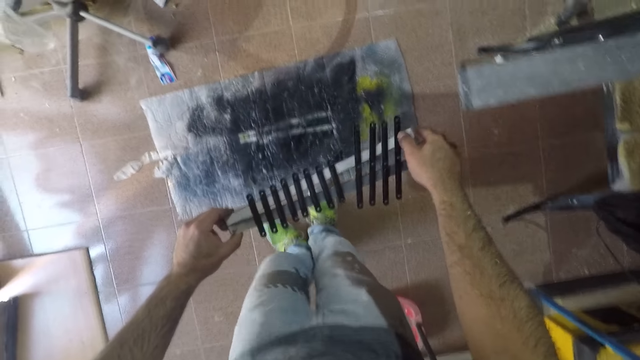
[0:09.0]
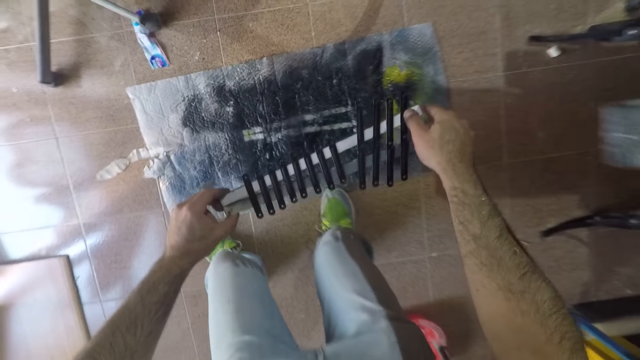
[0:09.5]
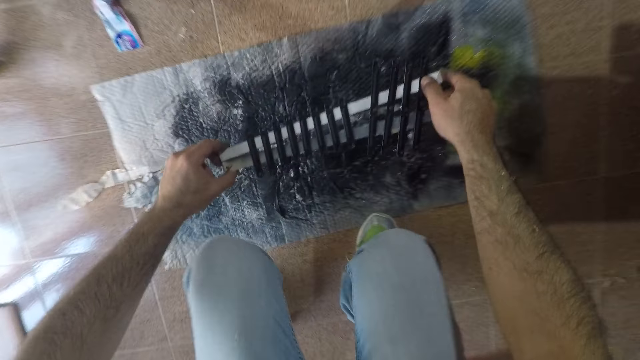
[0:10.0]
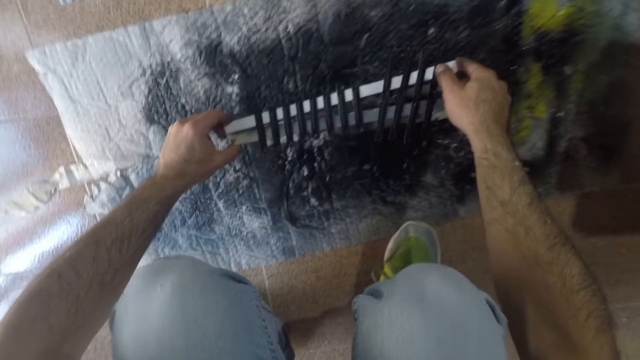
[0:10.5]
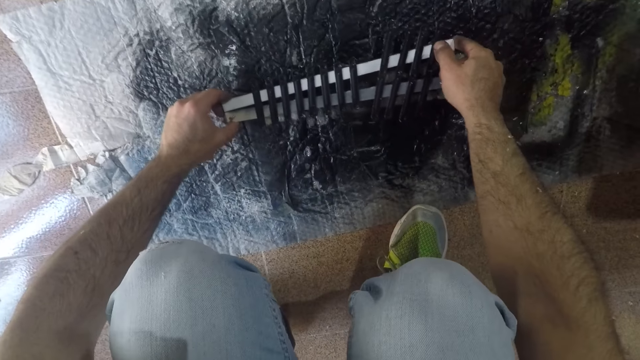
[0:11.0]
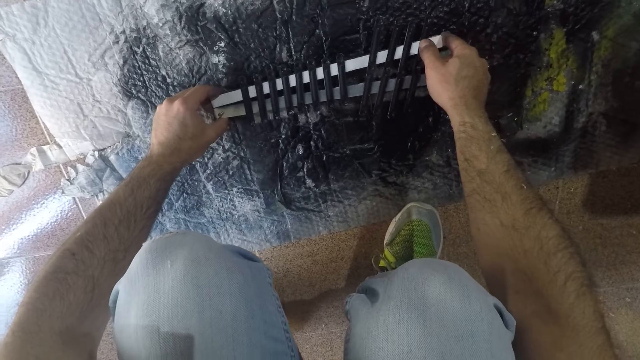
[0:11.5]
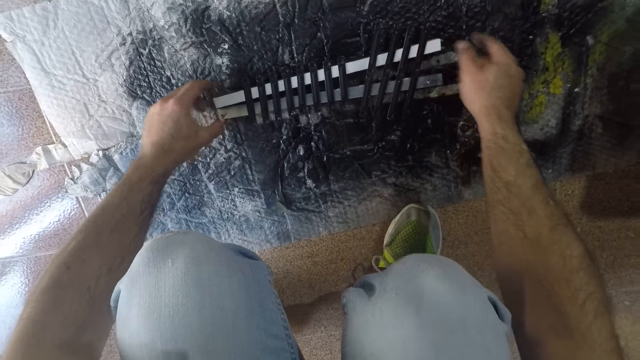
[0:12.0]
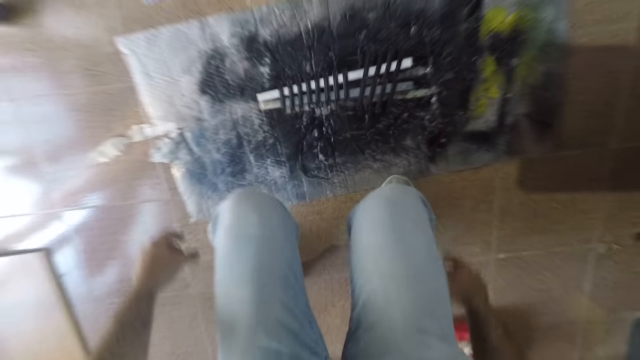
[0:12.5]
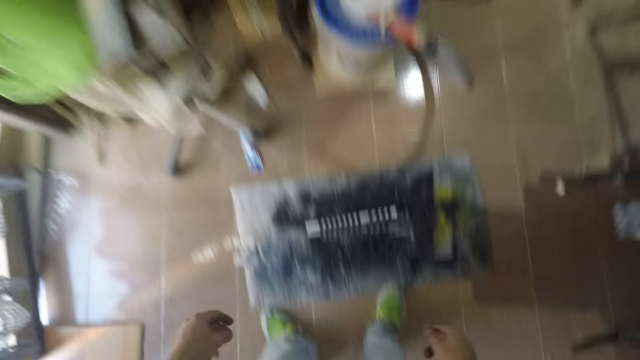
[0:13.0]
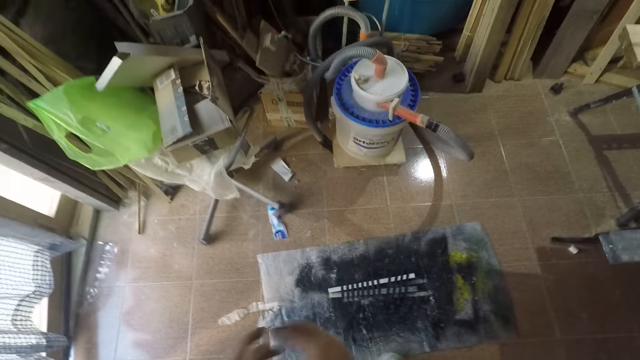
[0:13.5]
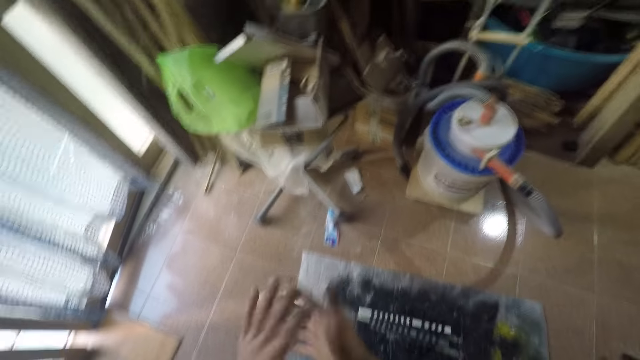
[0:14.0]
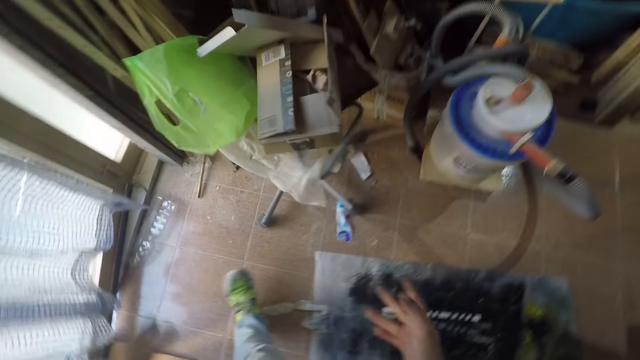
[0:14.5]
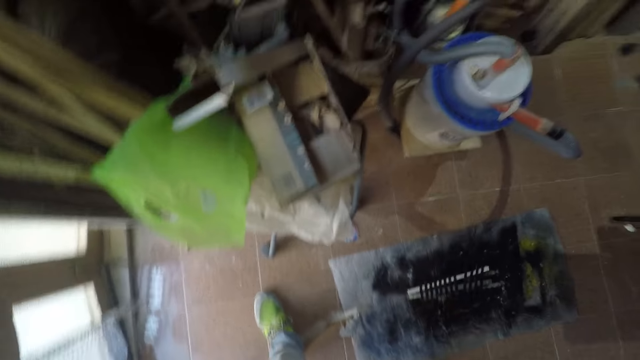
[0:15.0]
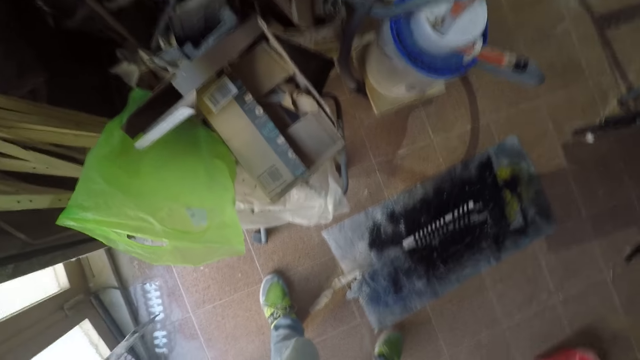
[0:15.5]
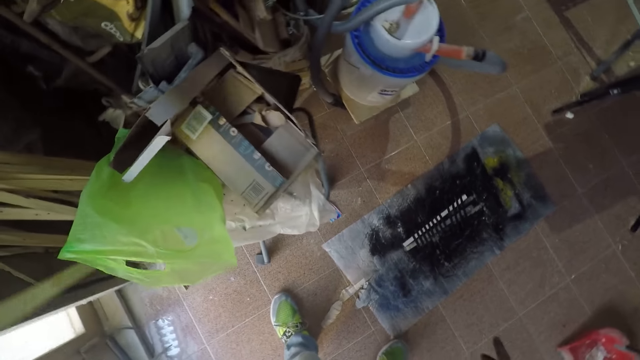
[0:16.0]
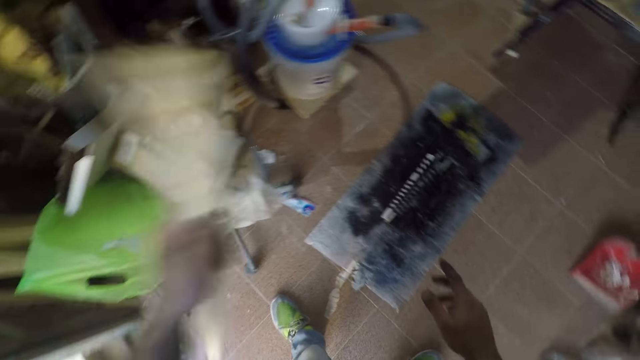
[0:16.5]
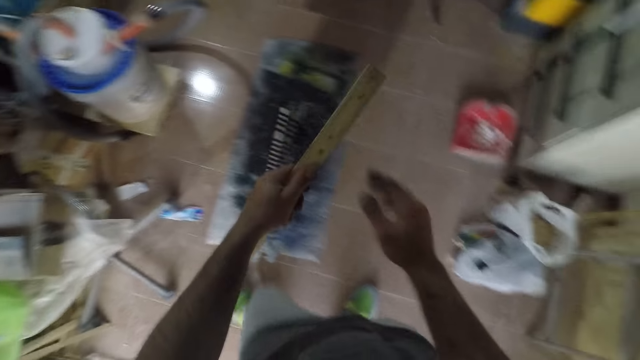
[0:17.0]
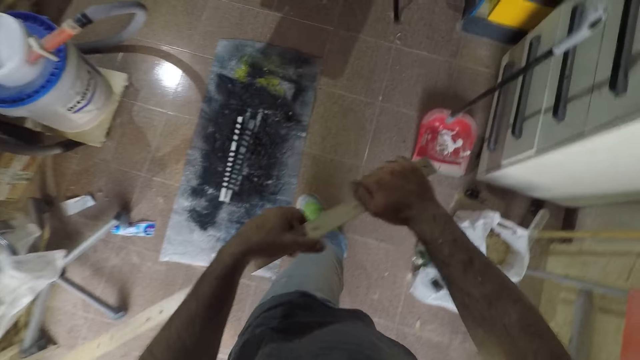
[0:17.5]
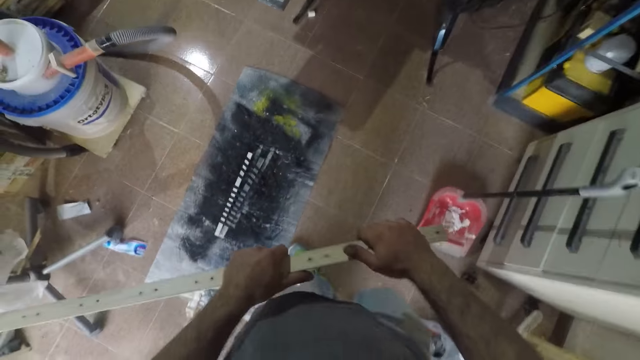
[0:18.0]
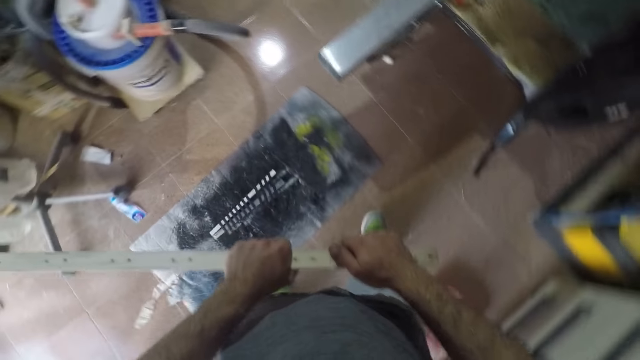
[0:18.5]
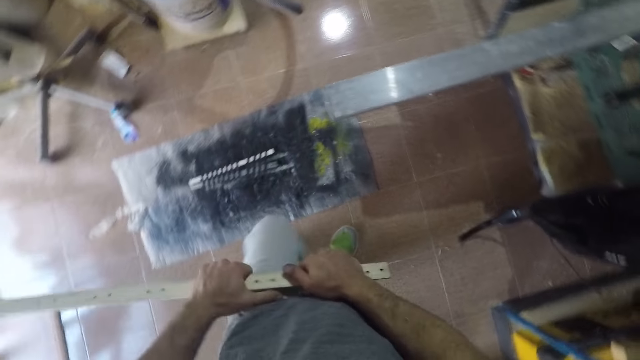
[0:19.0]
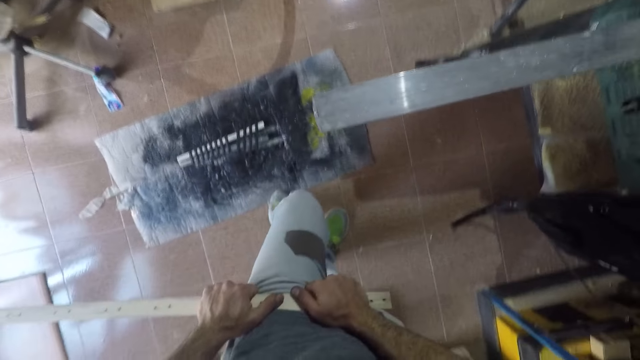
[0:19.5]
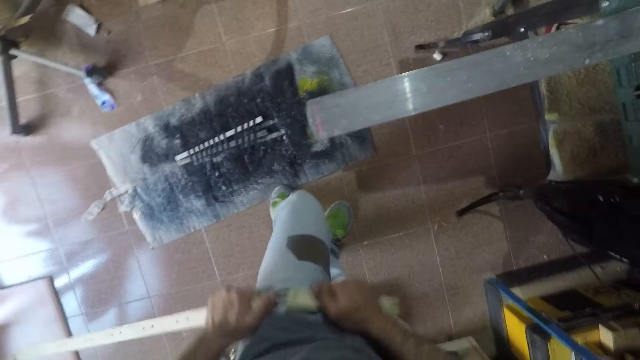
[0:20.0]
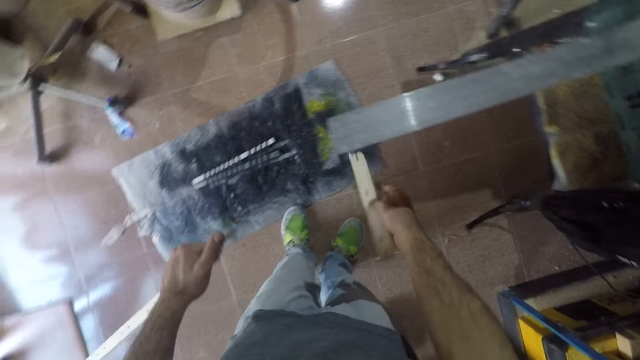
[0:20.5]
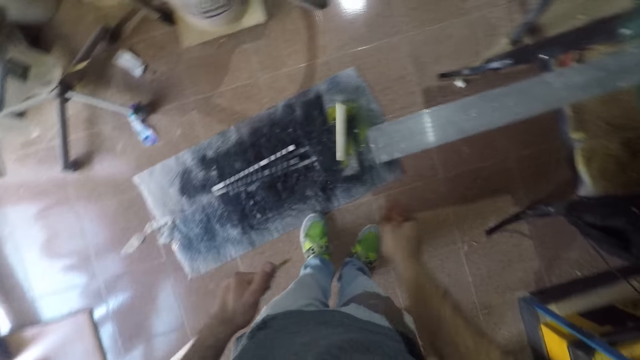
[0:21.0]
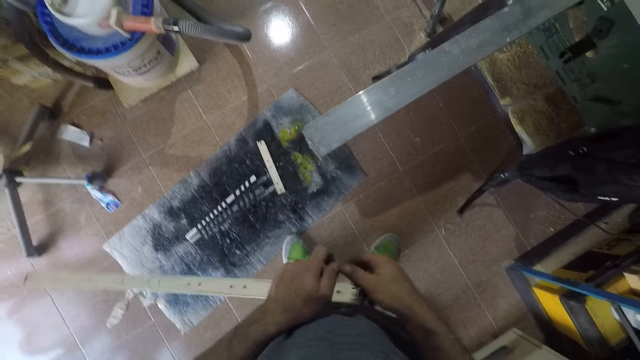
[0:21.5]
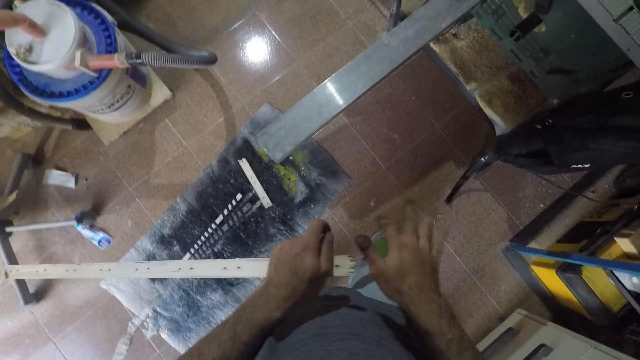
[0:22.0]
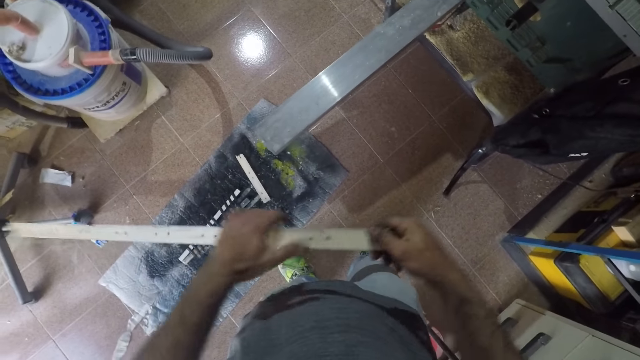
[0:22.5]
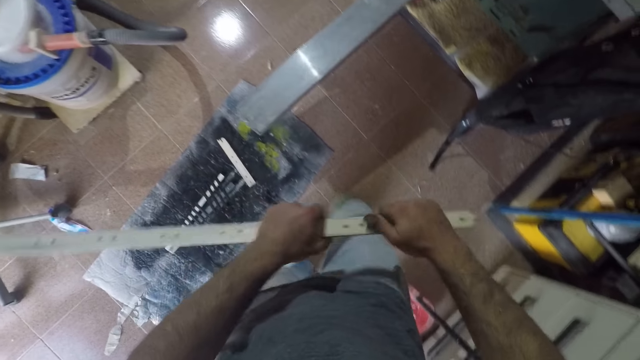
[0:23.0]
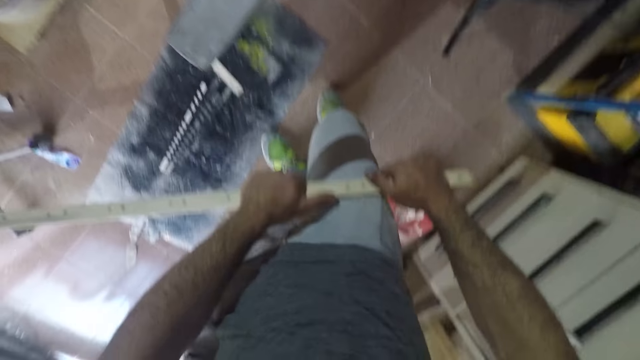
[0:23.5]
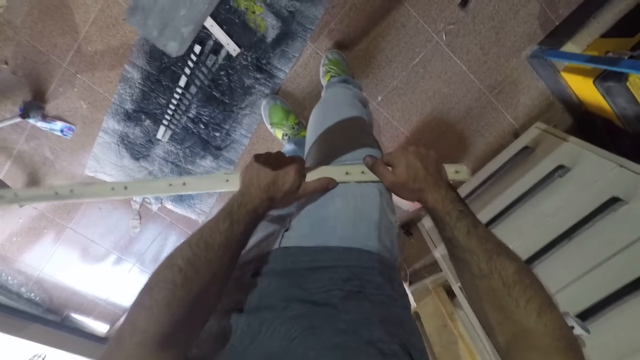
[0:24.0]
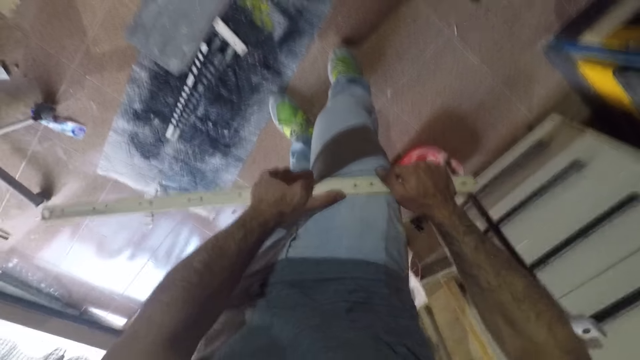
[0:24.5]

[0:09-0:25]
The camera wearer squats in front of a mat. He puts an object on the mat. He stands up, clears his hands and walks toward pieces of wood. He picks up a piece of wood. He holds the wood with both hands and walks toward the mat. He breaks the wood. He drops the piece of wood on the mat.

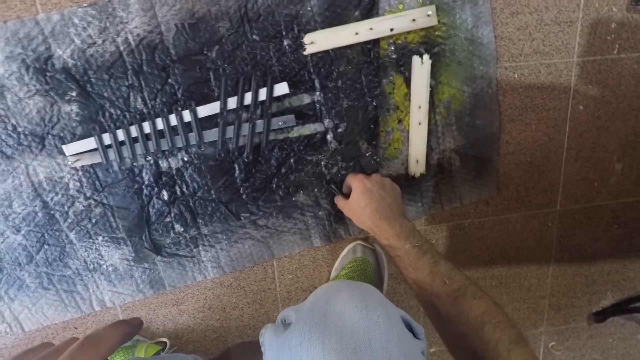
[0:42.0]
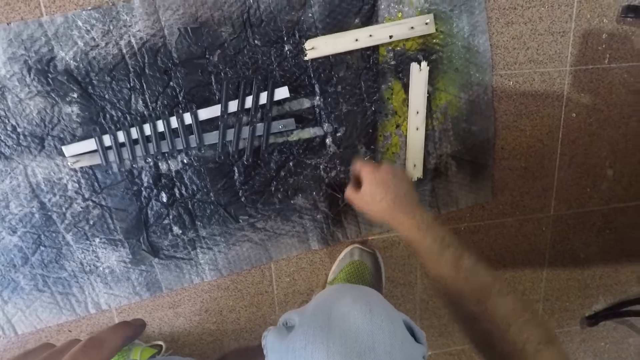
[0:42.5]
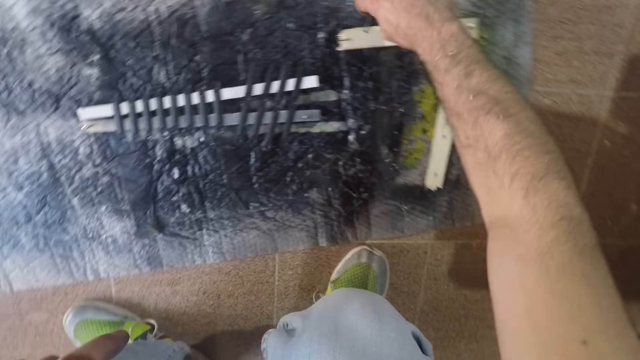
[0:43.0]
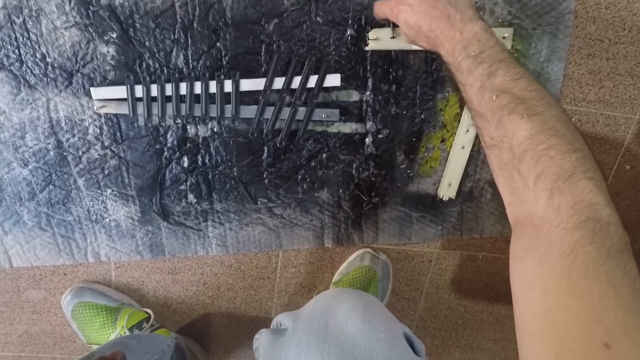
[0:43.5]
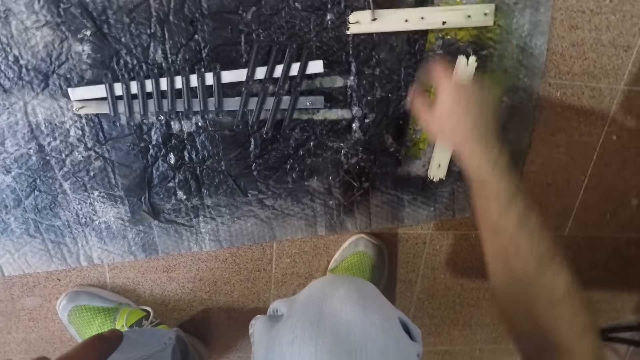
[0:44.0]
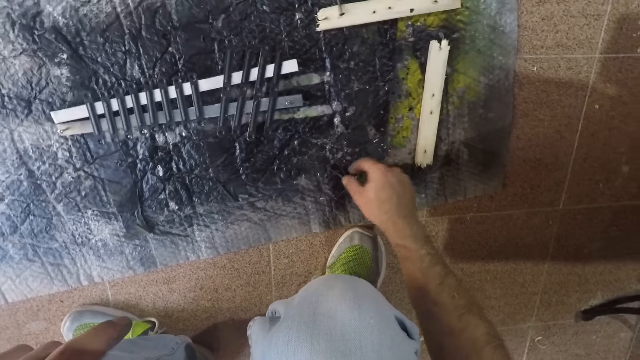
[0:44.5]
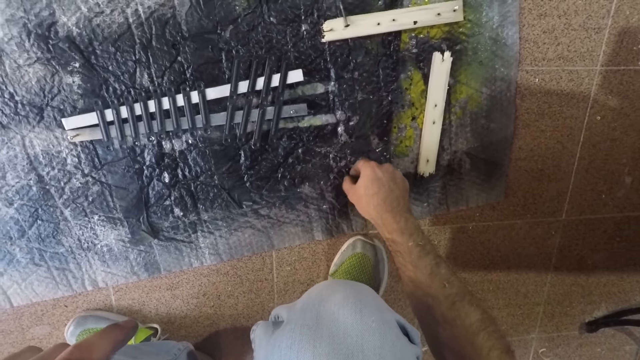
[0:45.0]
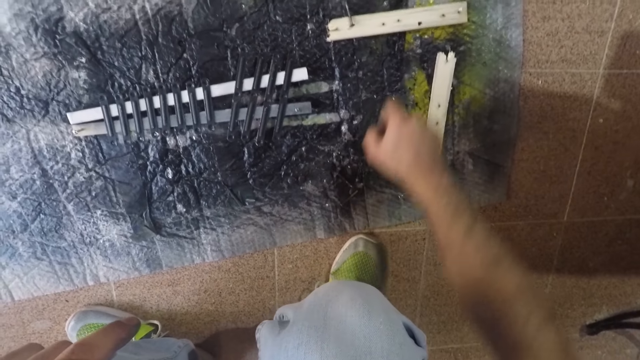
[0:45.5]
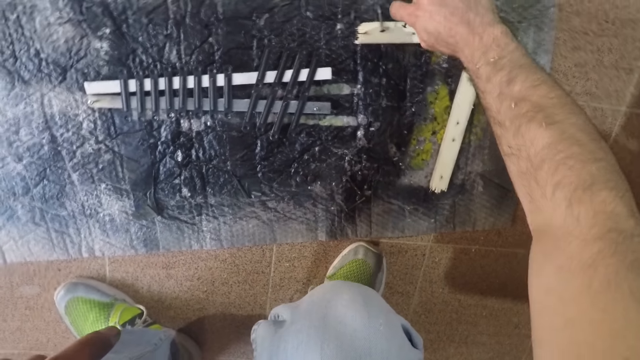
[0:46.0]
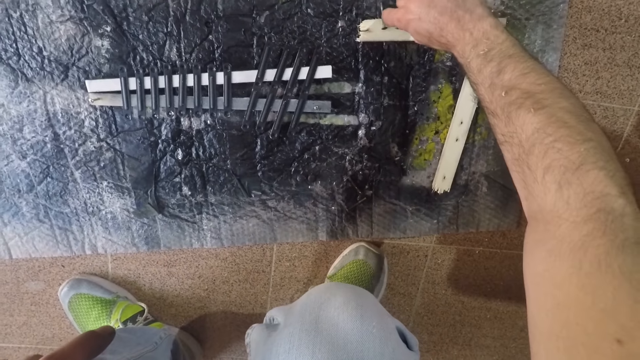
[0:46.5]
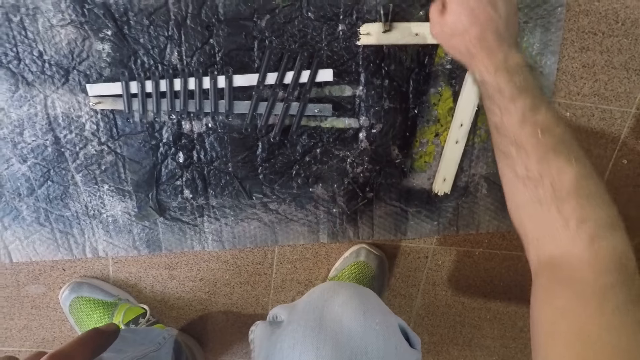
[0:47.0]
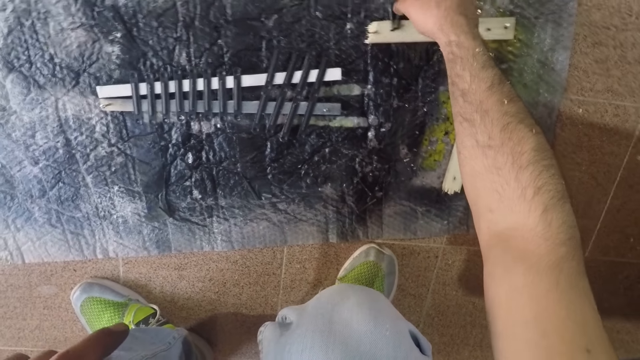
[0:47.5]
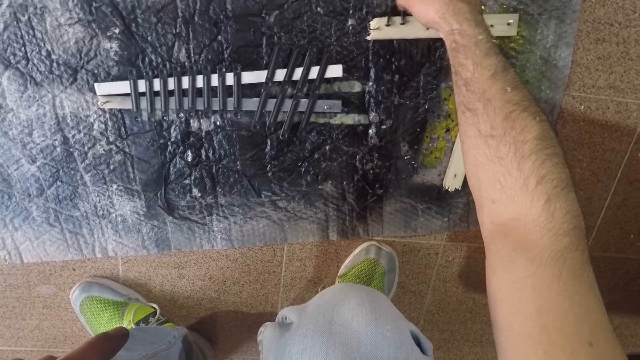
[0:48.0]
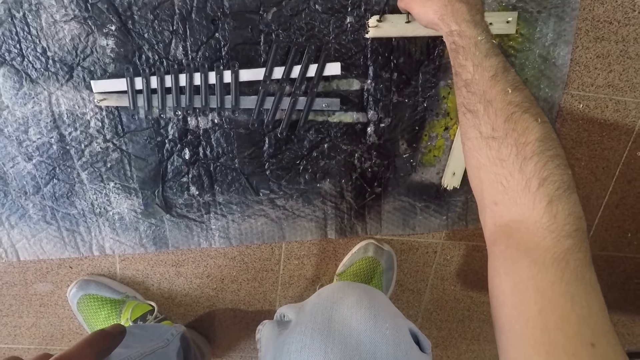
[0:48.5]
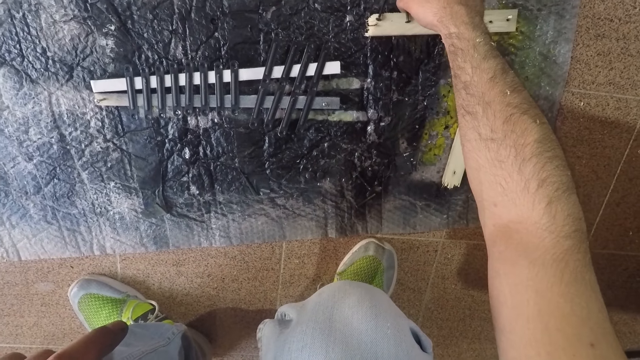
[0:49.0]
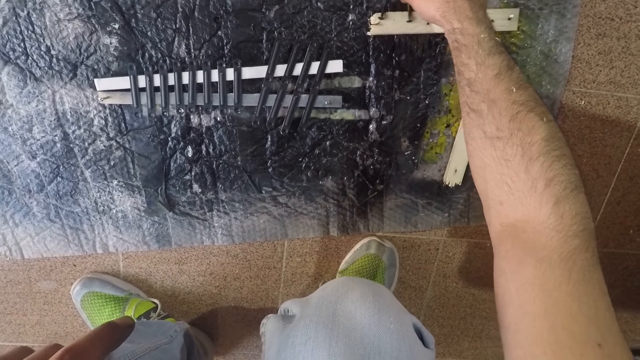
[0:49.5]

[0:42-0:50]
The camera wearer picks up a nail. They put the nail on the wood or stick. They pick up a nail. They put the nail on the wood. They adjust the nails on the stick.
